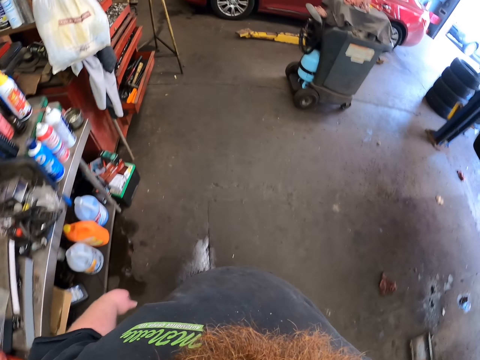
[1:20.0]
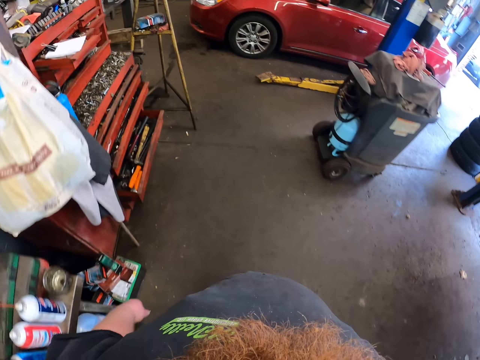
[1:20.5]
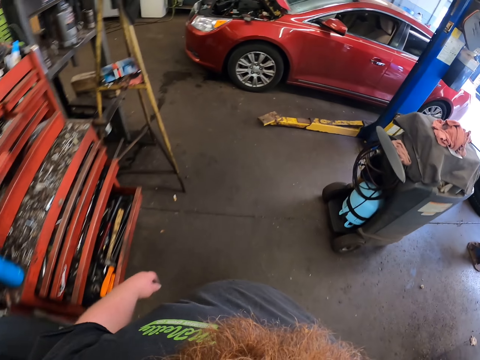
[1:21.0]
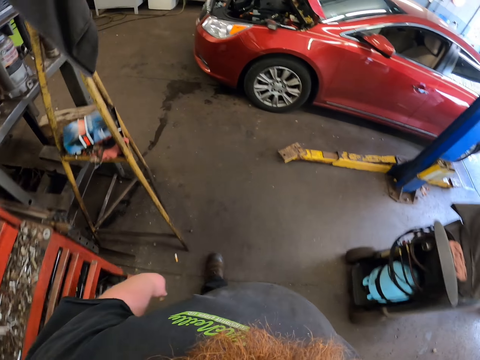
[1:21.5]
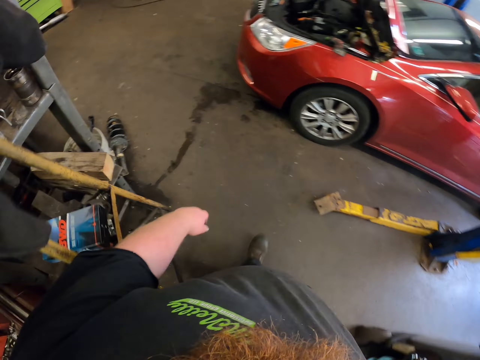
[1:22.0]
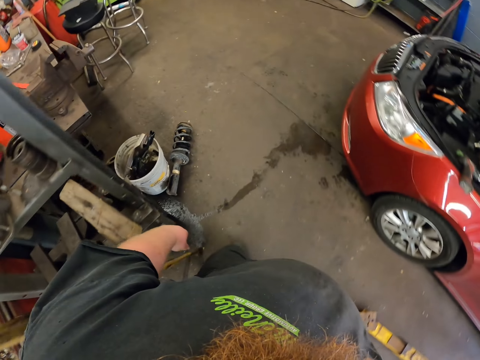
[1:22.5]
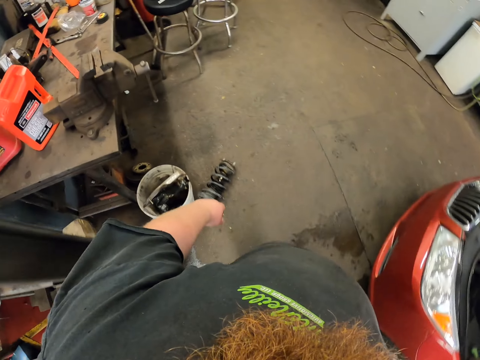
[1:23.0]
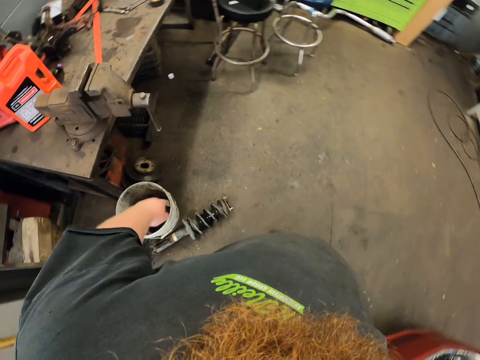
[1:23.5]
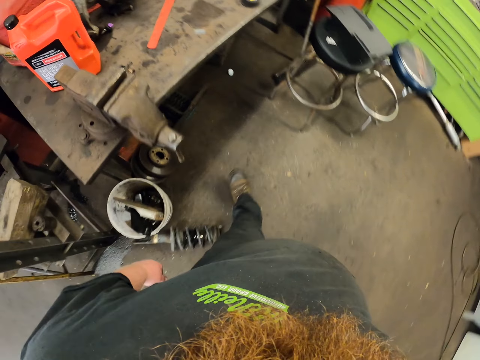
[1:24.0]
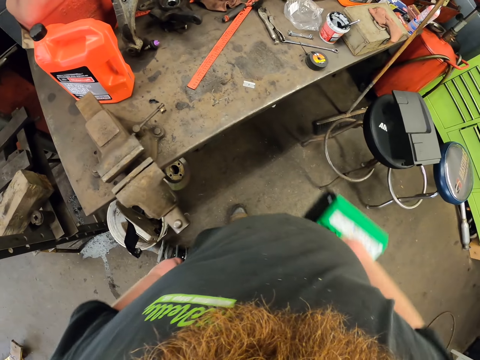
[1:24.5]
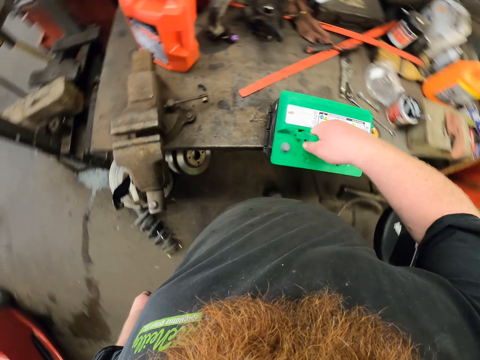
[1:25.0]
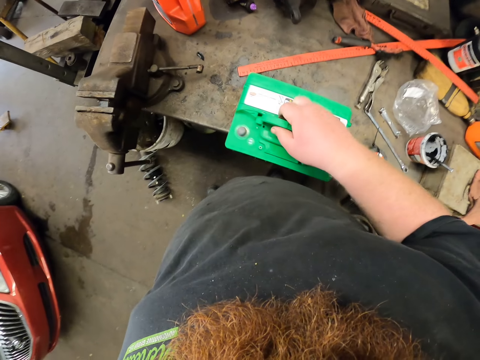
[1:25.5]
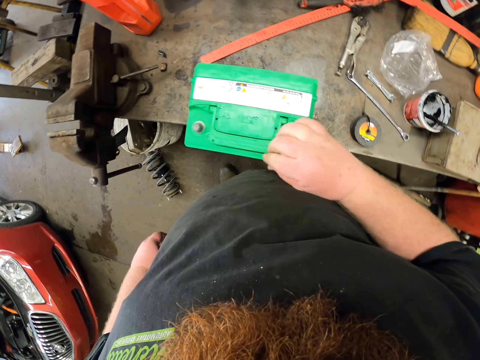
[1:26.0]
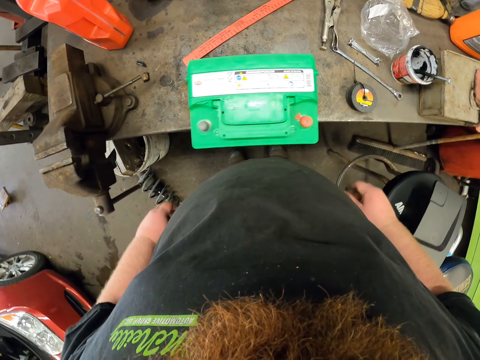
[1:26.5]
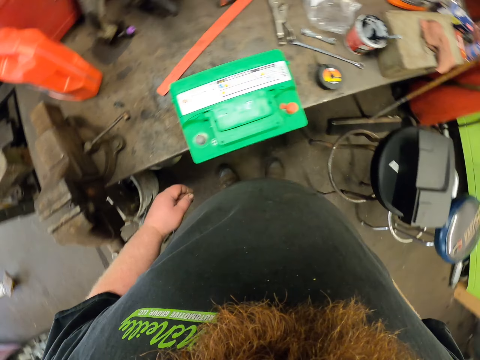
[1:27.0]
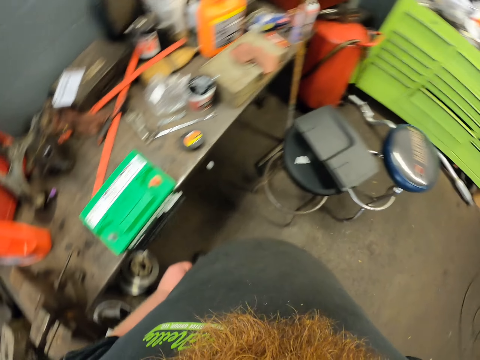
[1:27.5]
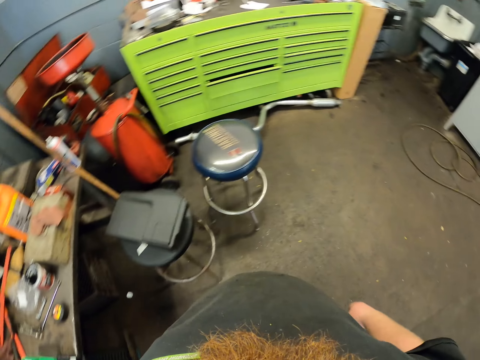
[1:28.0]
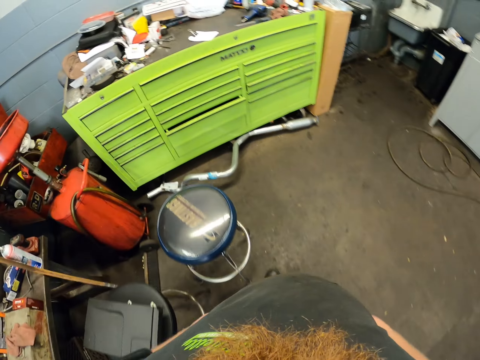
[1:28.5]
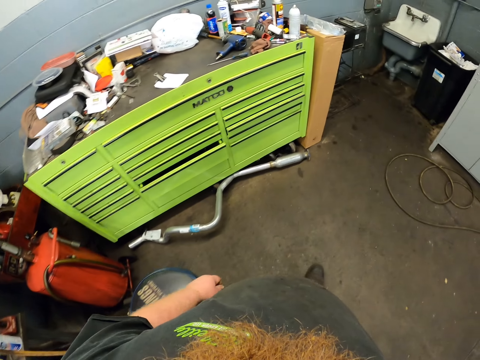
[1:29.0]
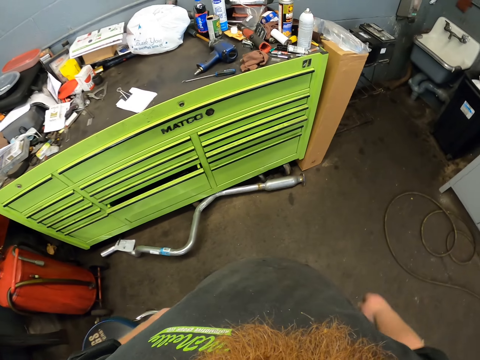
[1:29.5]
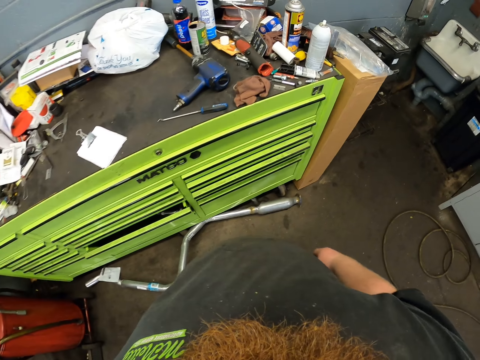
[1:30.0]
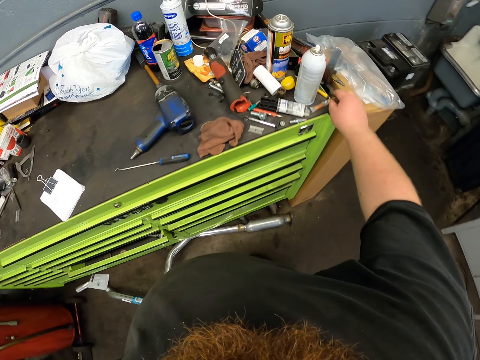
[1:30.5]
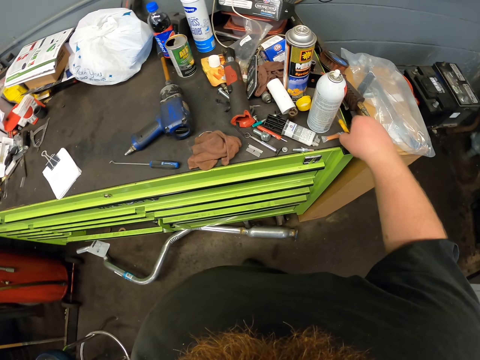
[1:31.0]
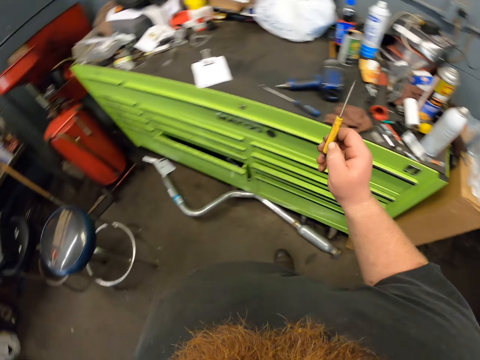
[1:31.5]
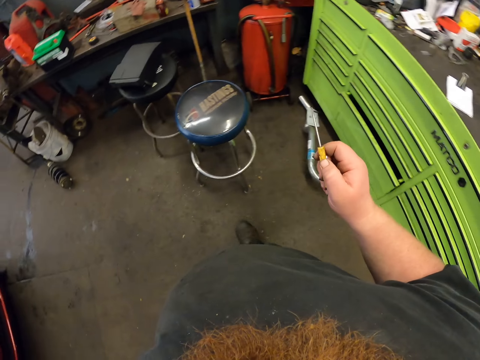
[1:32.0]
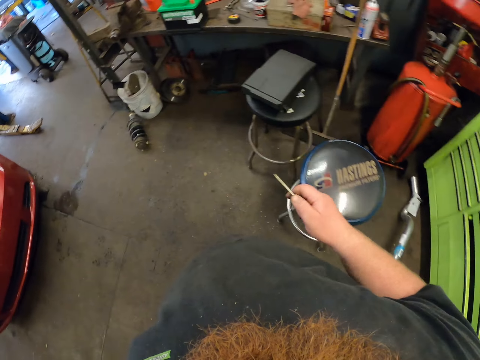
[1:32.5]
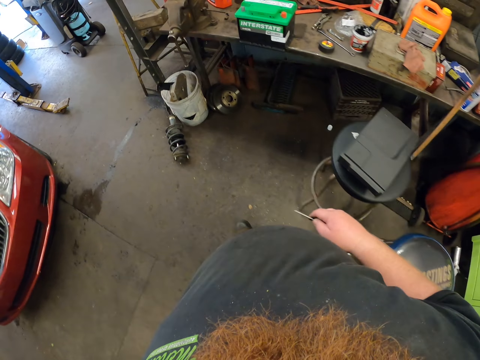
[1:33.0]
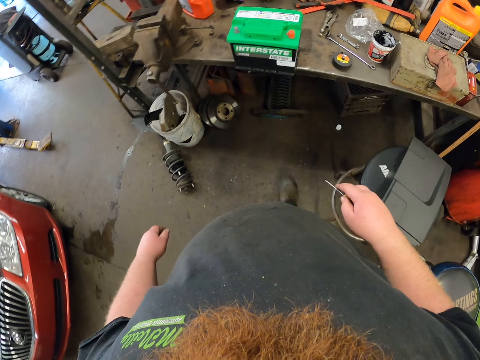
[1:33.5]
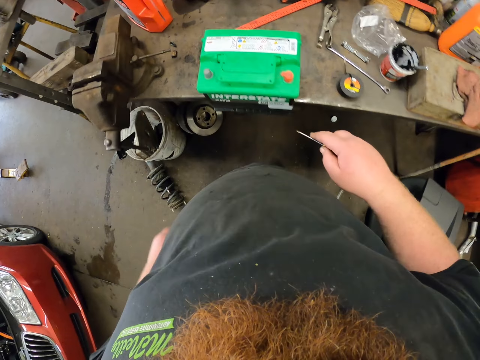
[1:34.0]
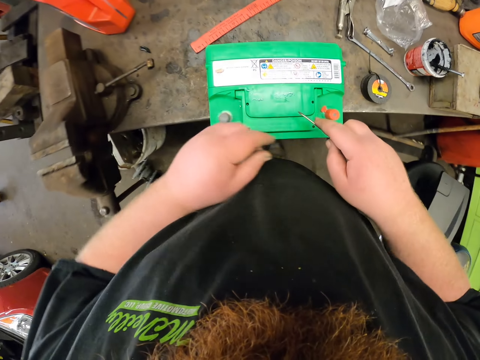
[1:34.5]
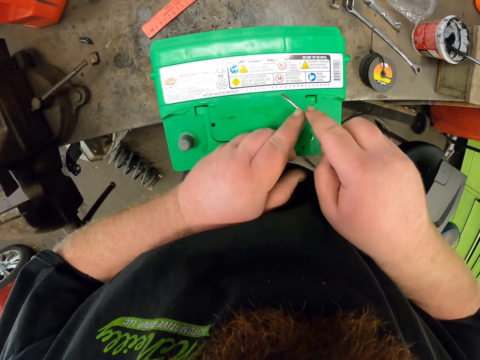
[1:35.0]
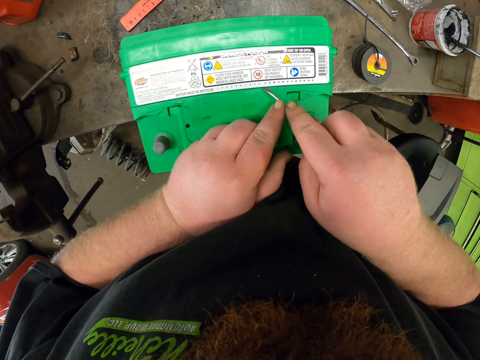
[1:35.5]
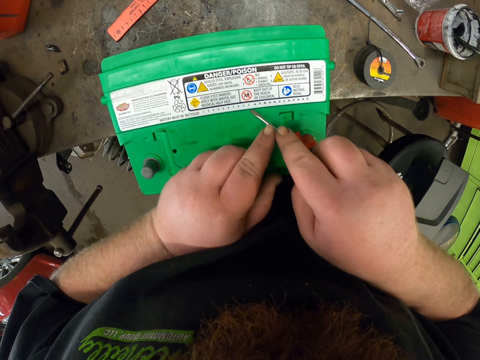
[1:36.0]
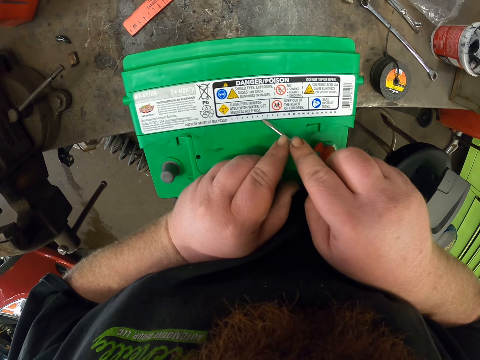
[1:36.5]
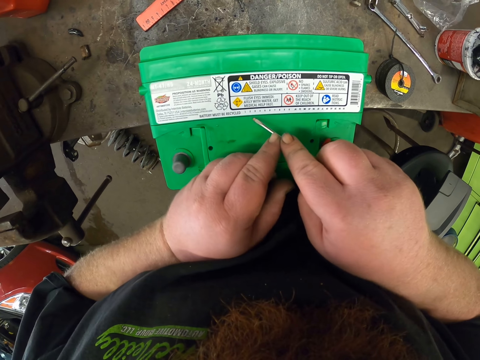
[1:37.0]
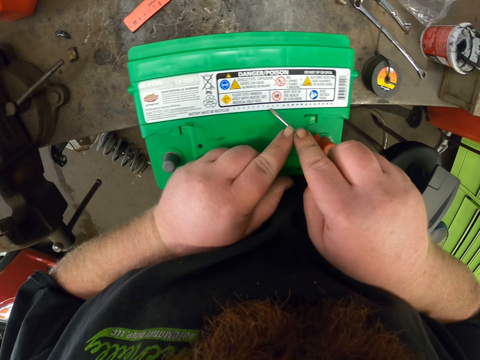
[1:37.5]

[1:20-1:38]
The camera wearer puts the car battery on the tool table. They walk in the garage. They pick up a small screwdriver or pliers. They walk in the garage. They remove the seal. They poke the battery sticker with the screwdriver.

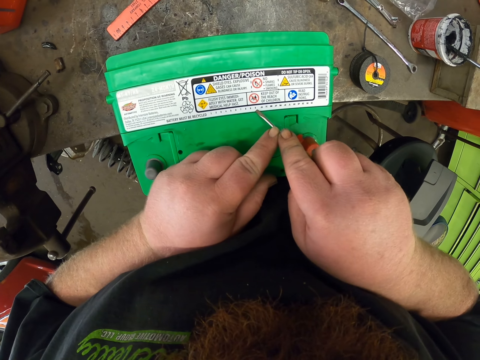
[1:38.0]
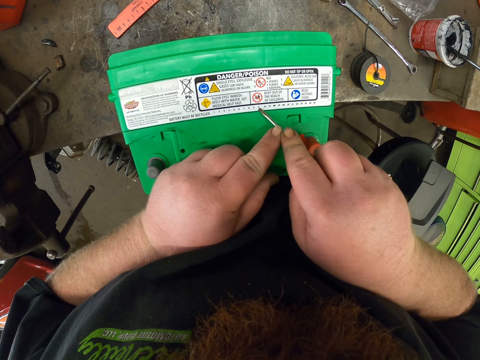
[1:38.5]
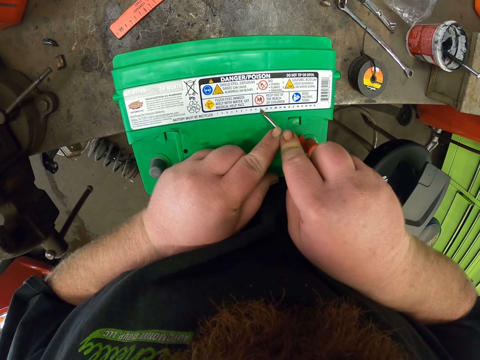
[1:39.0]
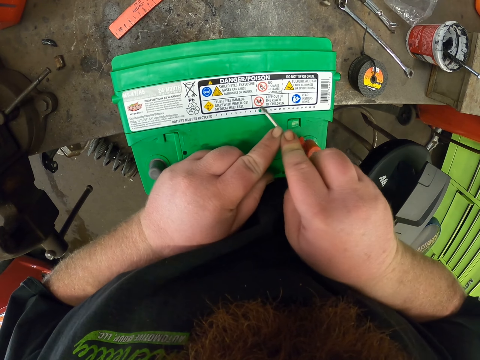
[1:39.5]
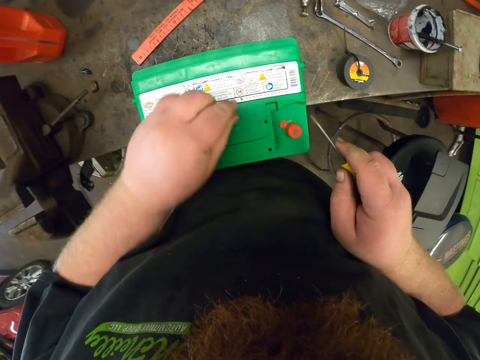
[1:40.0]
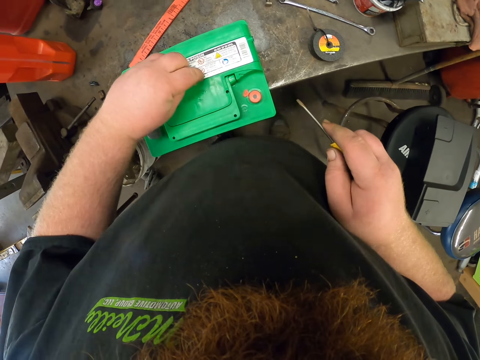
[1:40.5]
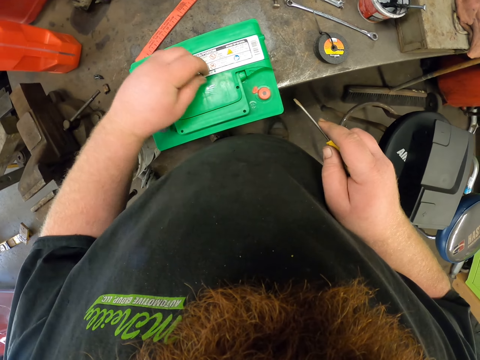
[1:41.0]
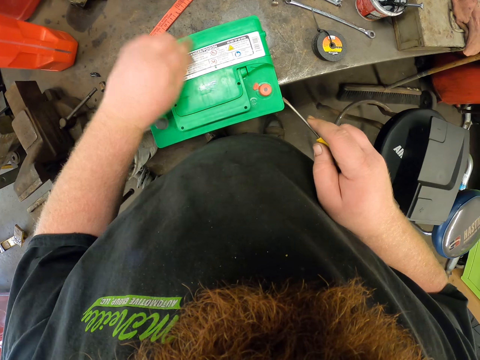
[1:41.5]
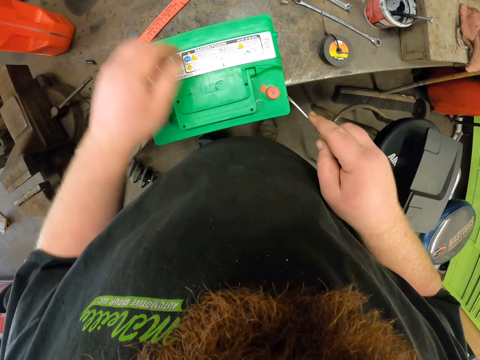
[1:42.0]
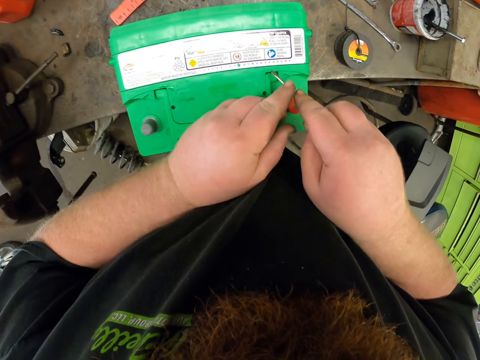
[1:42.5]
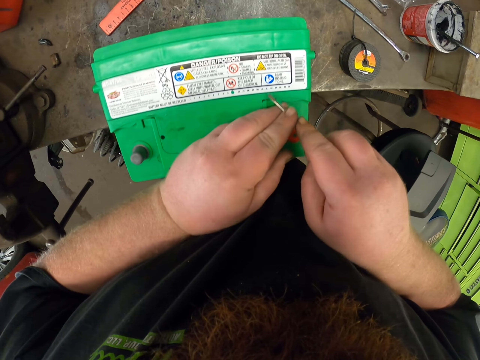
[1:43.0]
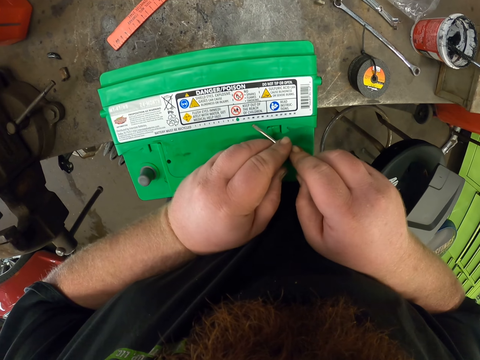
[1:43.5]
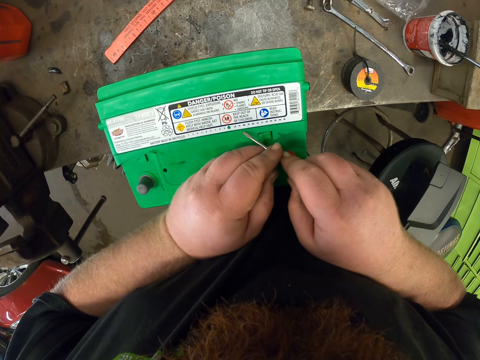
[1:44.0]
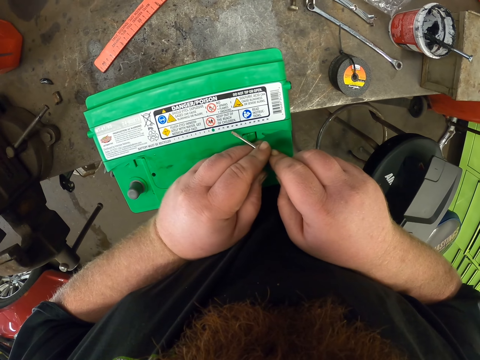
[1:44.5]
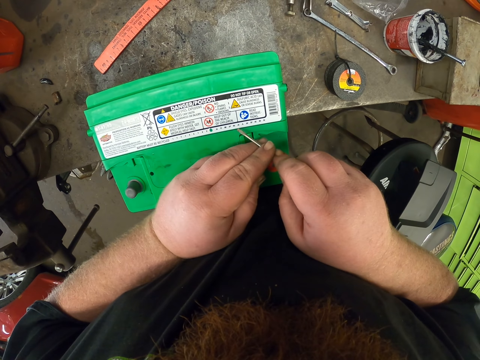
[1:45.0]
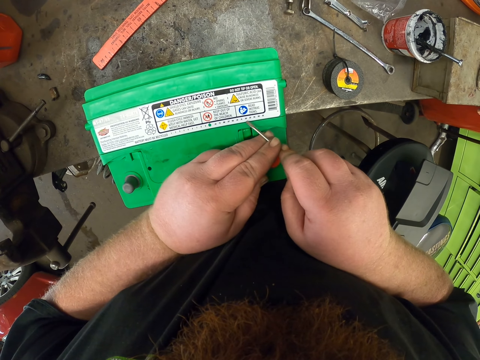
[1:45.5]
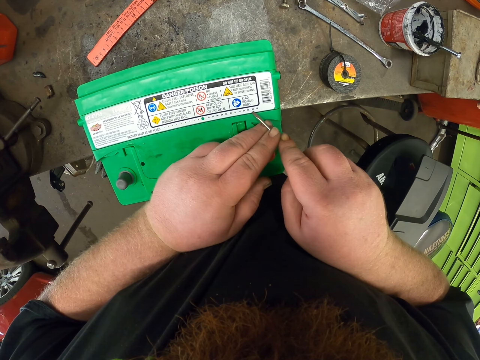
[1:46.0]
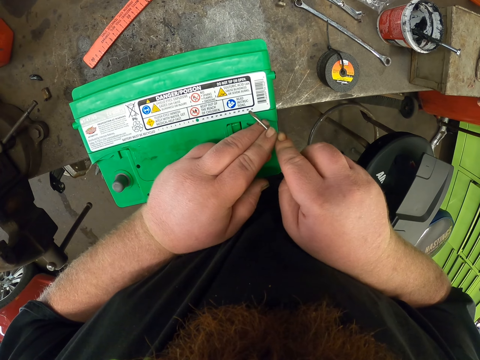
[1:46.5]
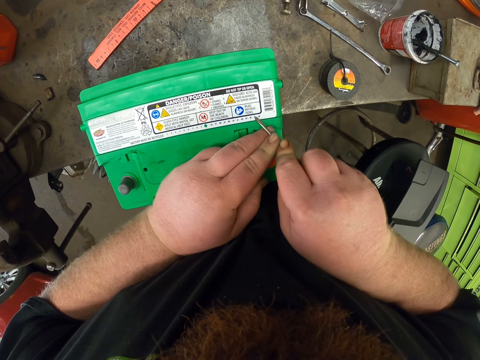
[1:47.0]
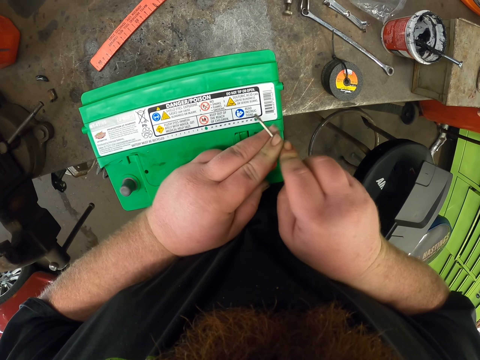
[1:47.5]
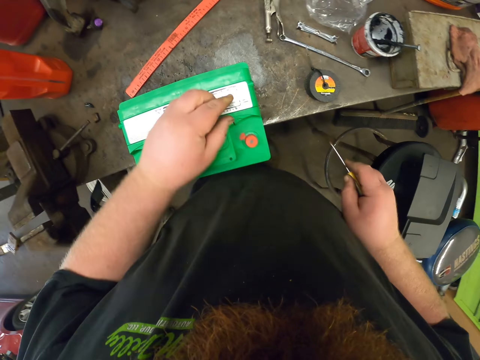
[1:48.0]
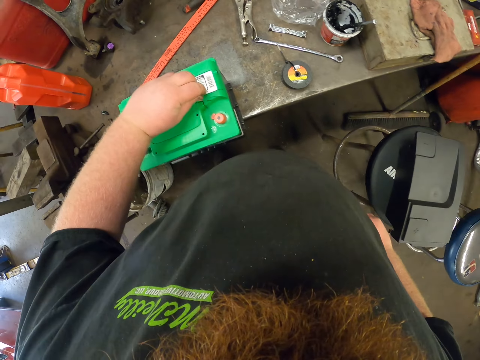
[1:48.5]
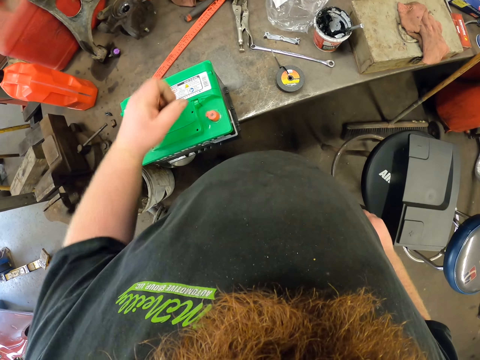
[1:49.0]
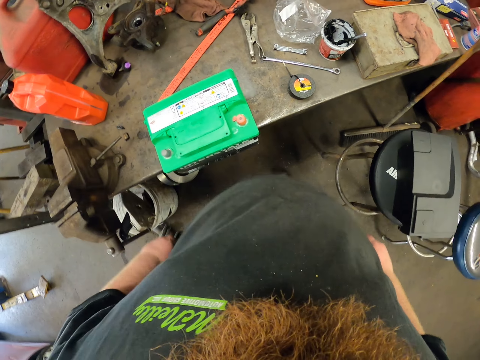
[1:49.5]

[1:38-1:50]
The camera wearer removes bits of the sticker with his hand. He pokes the battery sticker with the screwdriver. He removes bits of the sticker with his hand.
